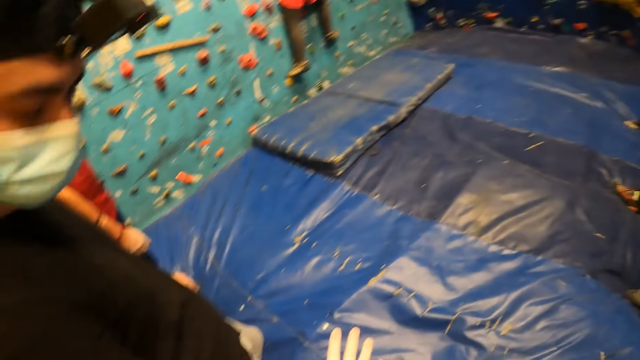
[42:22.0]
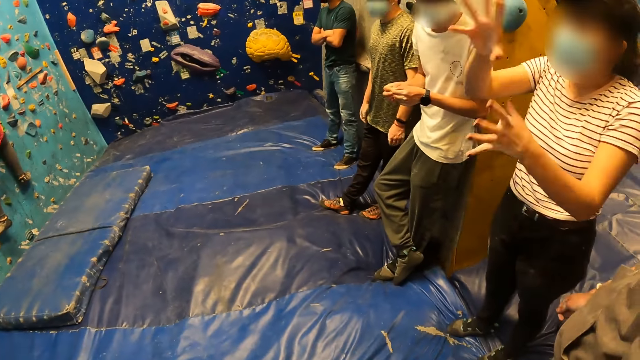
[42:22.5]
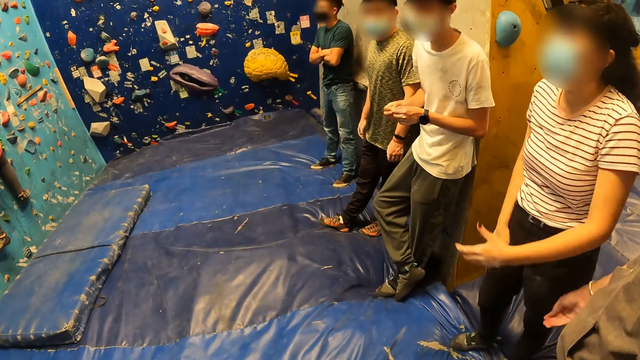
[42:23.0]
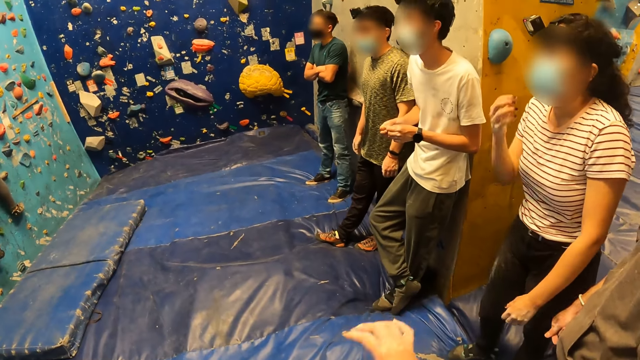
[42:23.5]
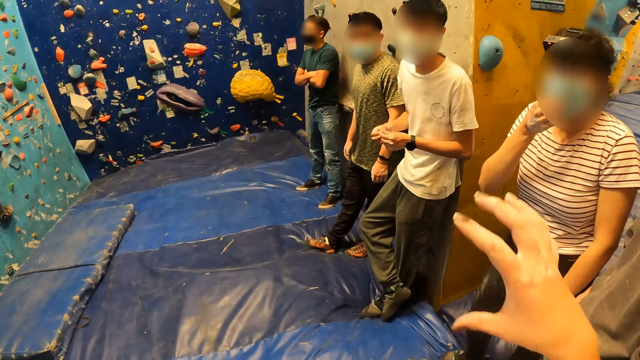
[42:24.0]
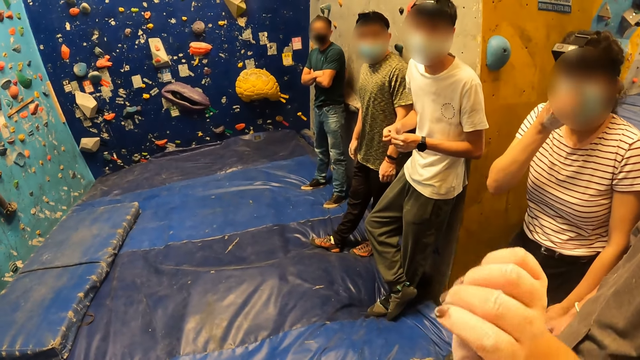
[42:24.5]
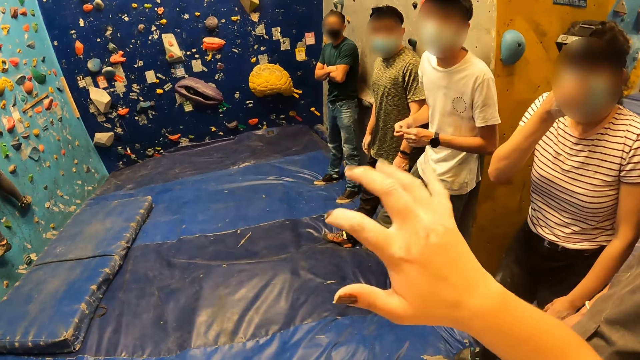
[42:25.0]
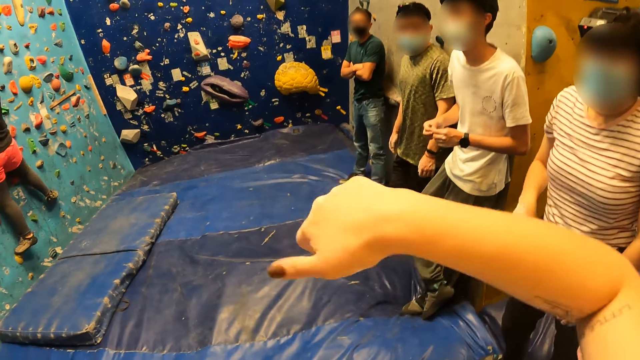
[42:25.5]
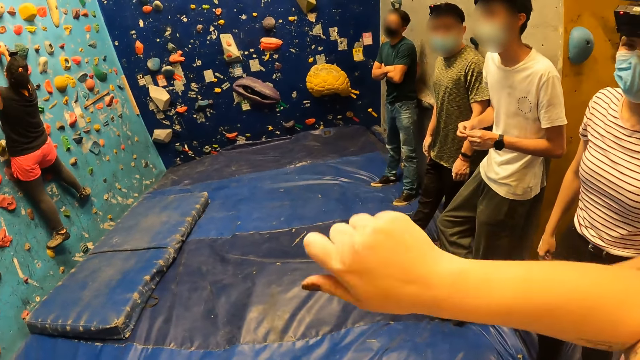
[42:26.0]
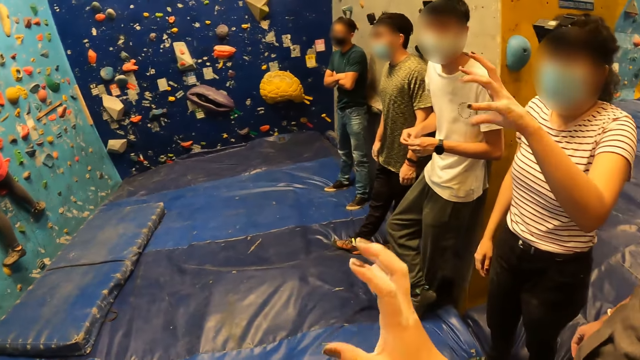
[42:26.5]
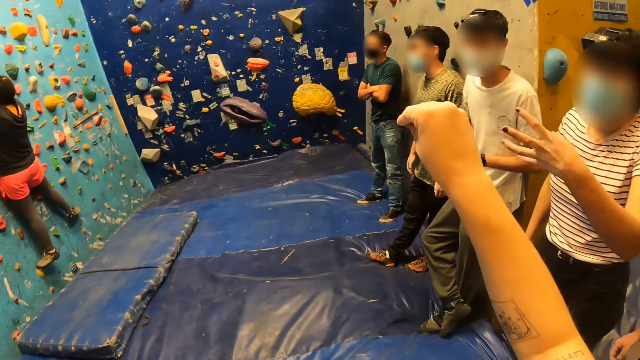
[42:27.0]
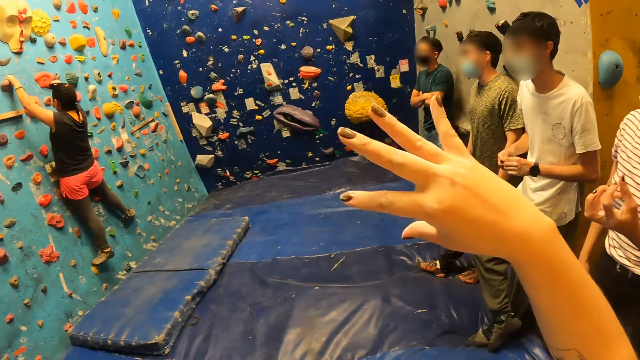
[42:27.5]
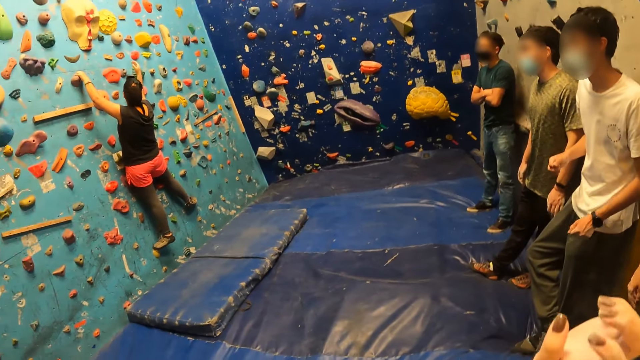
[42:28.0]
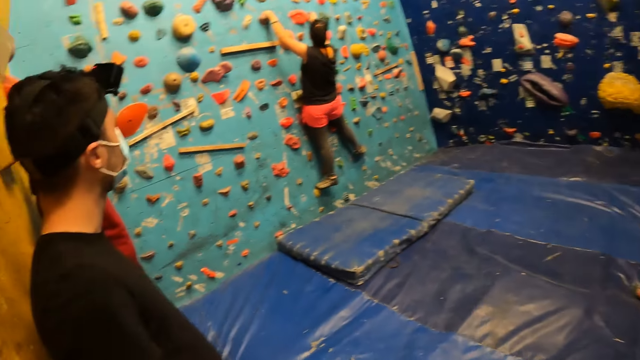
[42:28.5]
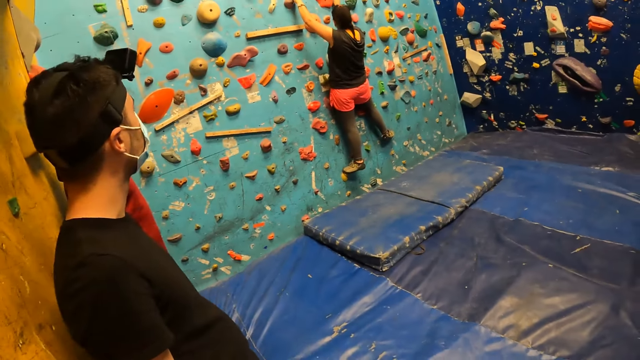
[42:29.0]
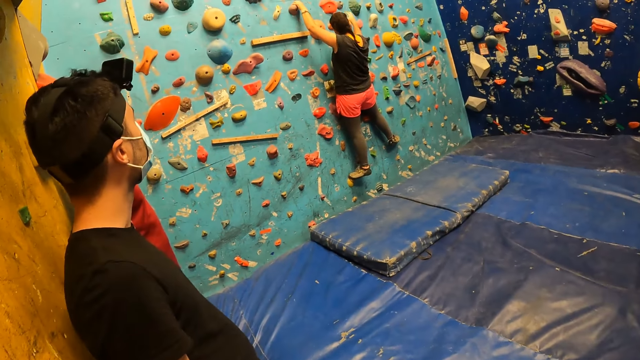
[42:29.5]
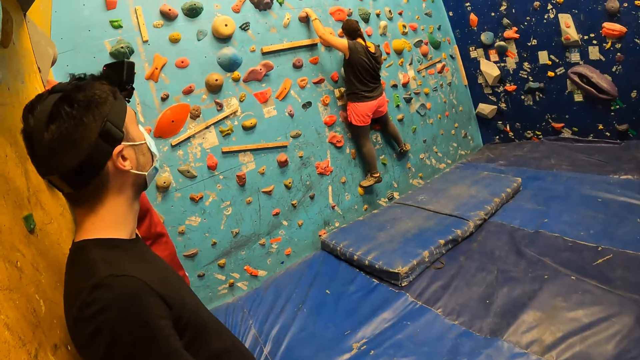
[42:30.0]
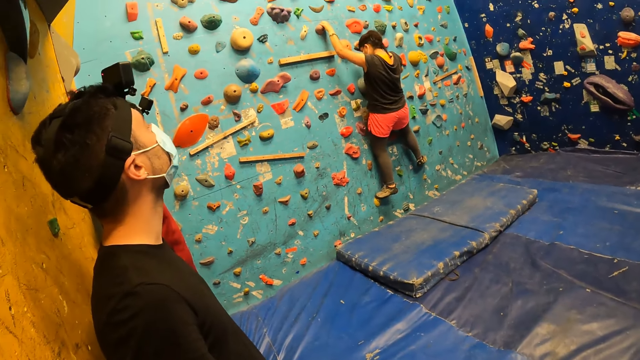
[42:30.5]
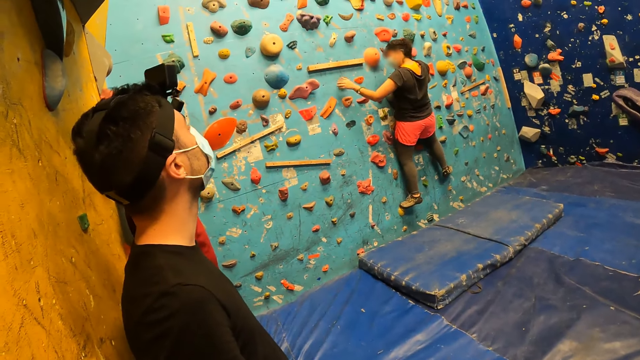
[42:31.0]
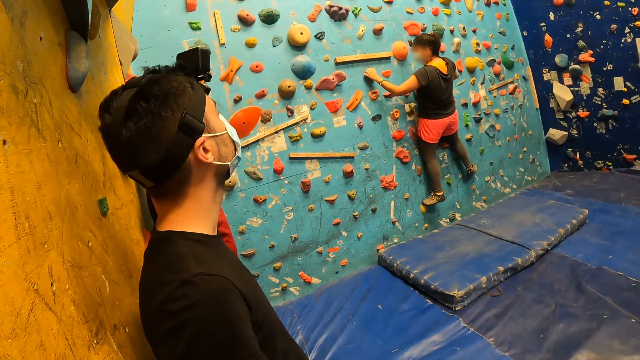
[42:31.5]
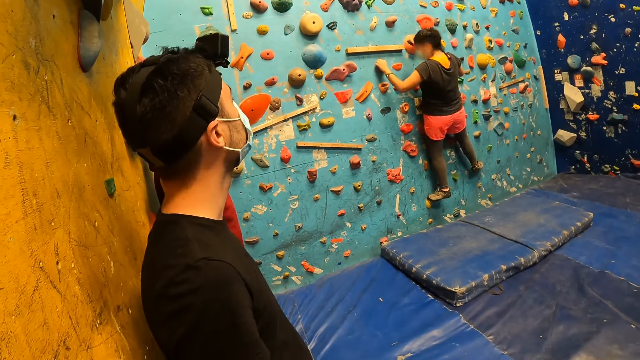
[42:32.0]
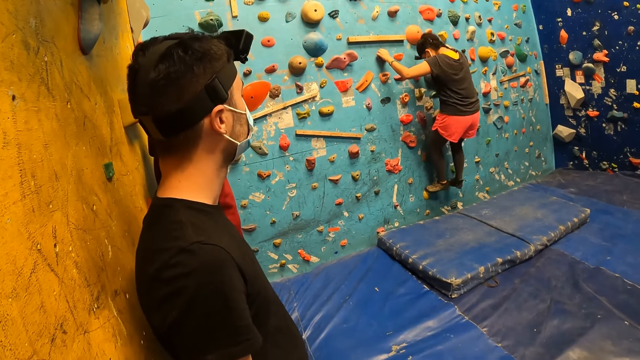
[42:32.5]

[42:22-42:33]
The camera wearer looks around the room. A person moves her hands. The camera wearer moves his hands. He interacts with a woman at the gym. The person moves her hands. The camera wearer looks around the room. He stares at another person. The other person climbs the climbing wall.

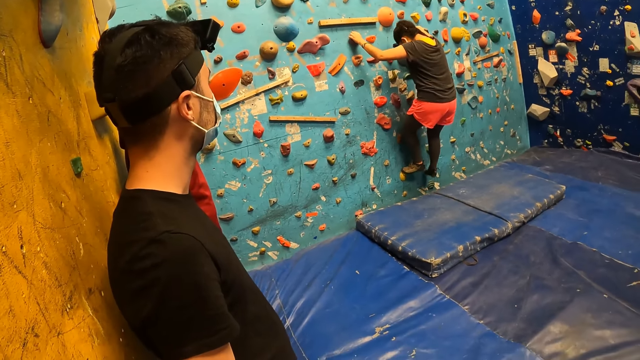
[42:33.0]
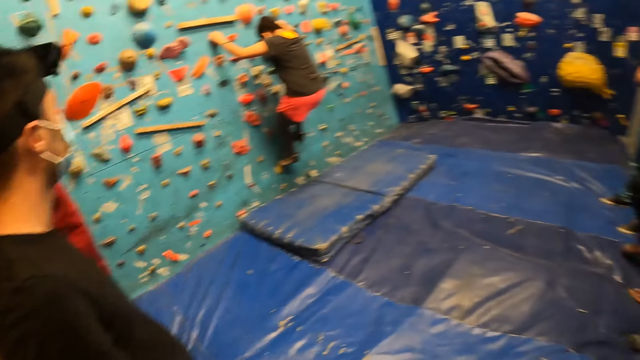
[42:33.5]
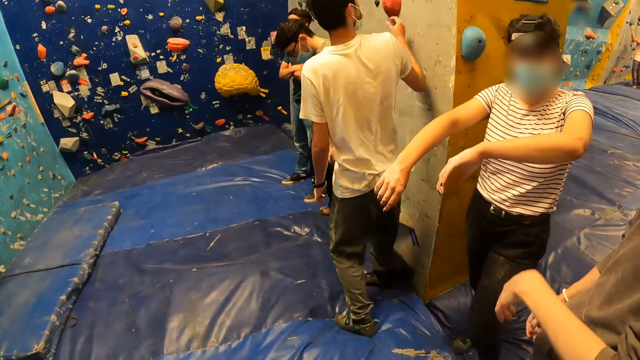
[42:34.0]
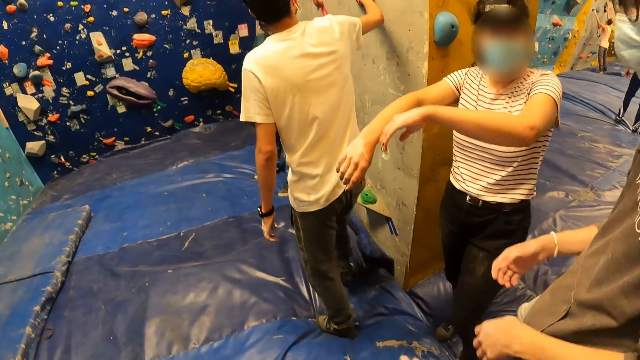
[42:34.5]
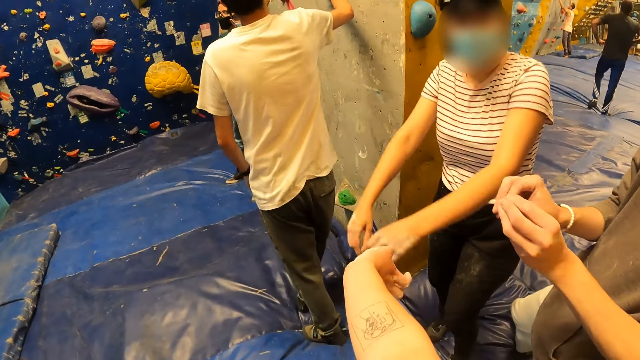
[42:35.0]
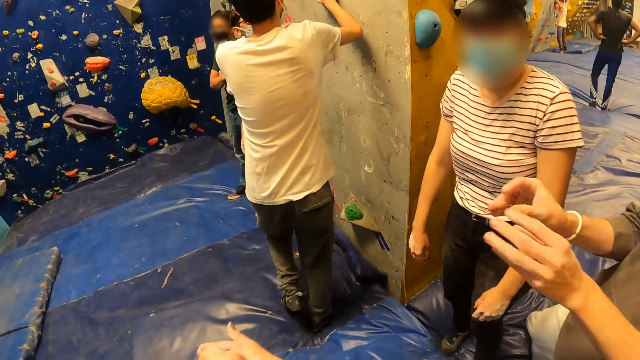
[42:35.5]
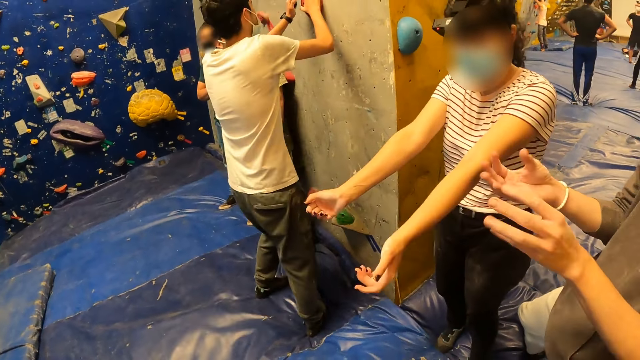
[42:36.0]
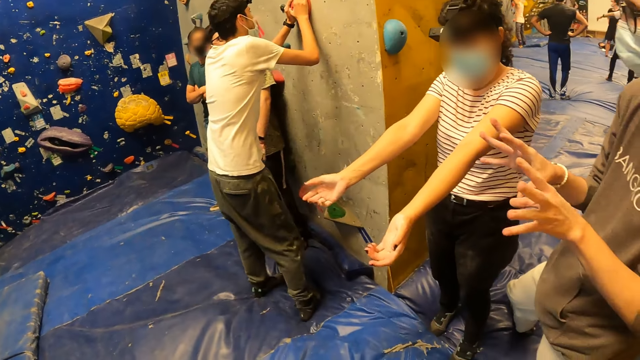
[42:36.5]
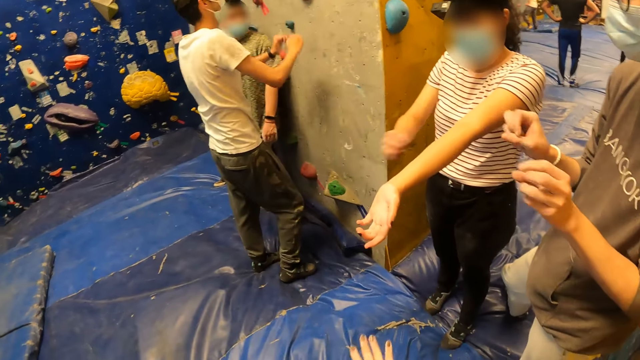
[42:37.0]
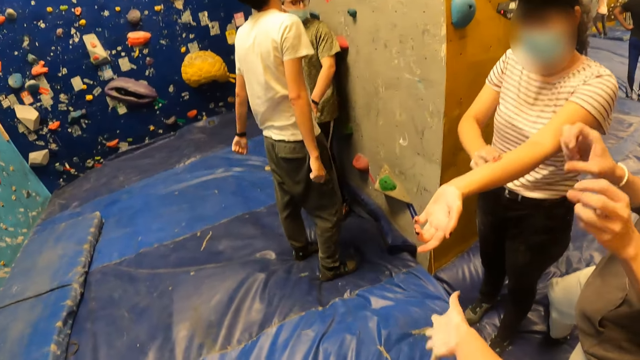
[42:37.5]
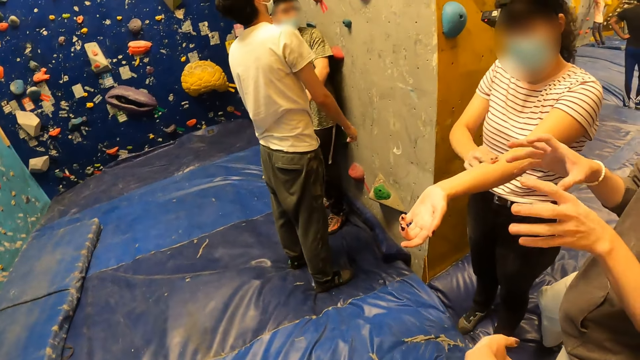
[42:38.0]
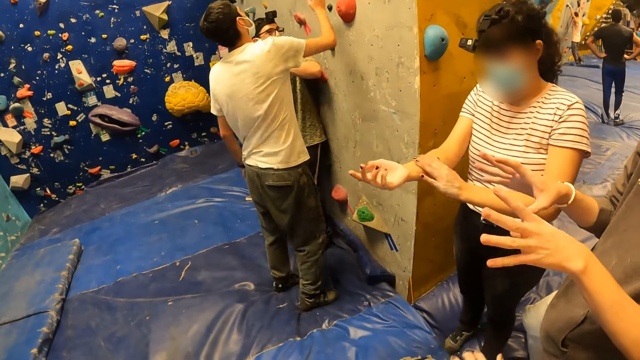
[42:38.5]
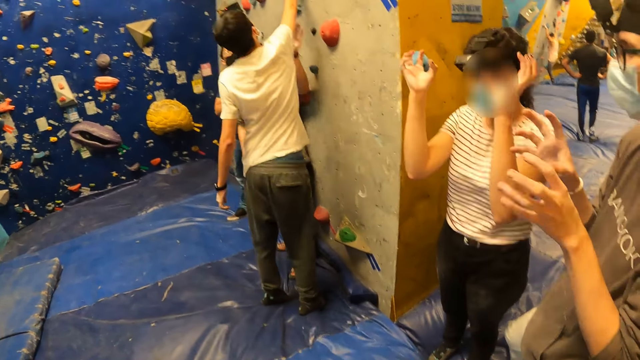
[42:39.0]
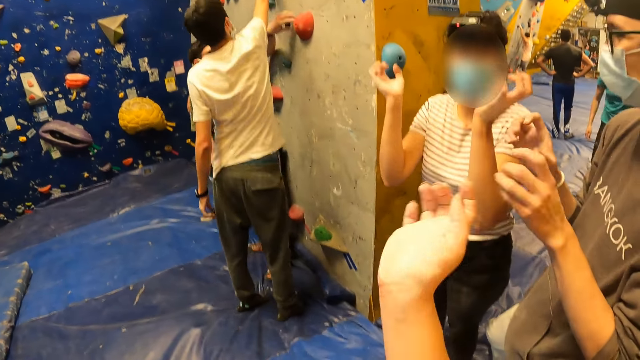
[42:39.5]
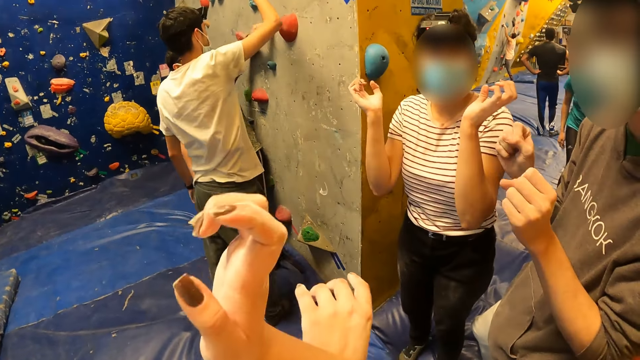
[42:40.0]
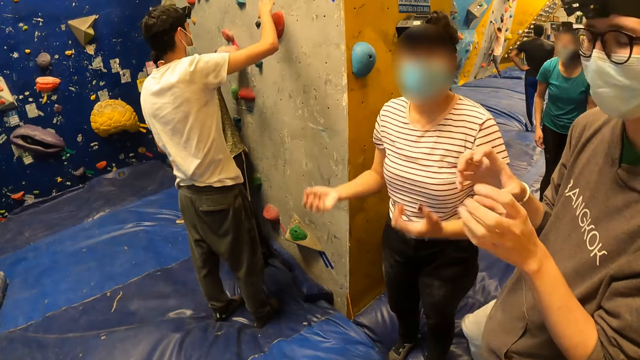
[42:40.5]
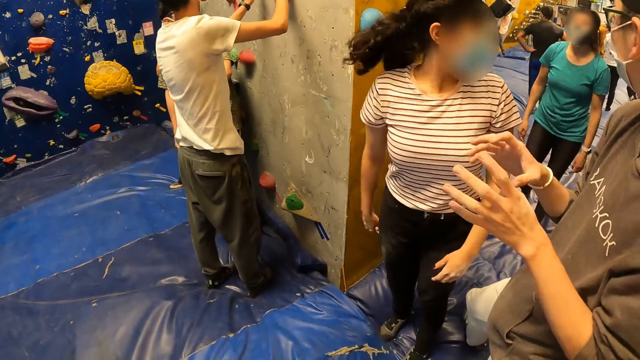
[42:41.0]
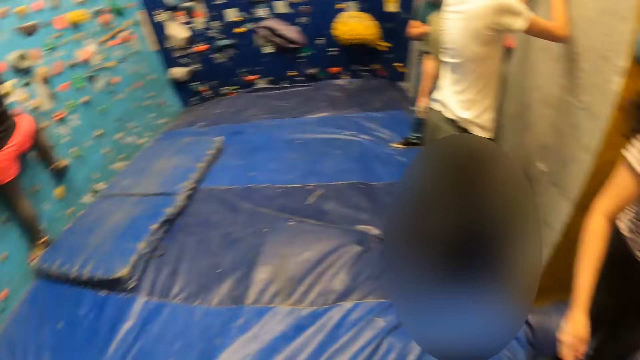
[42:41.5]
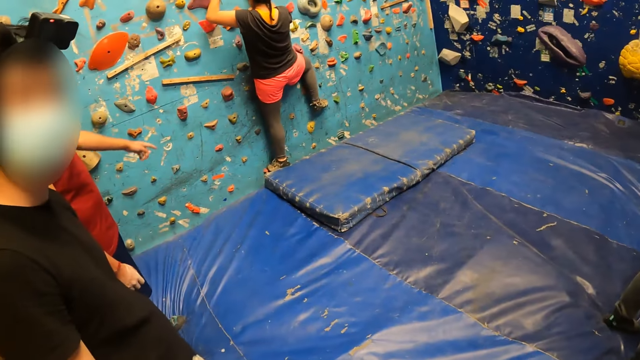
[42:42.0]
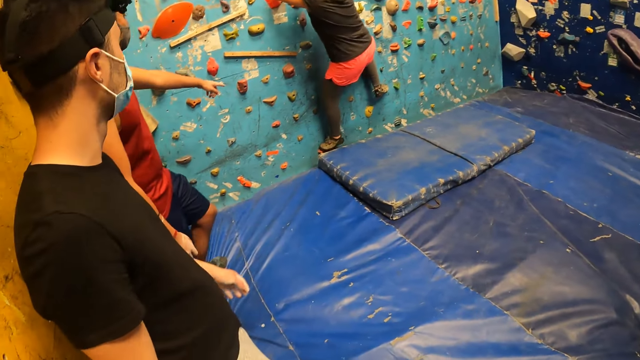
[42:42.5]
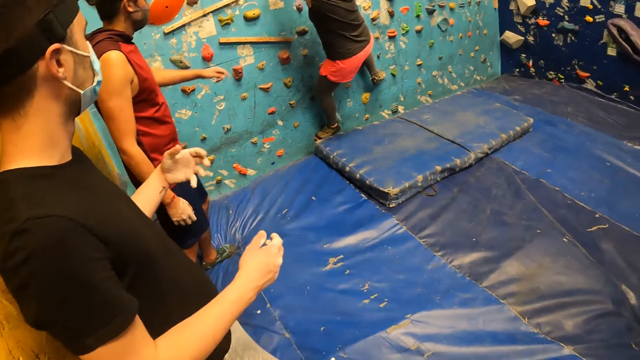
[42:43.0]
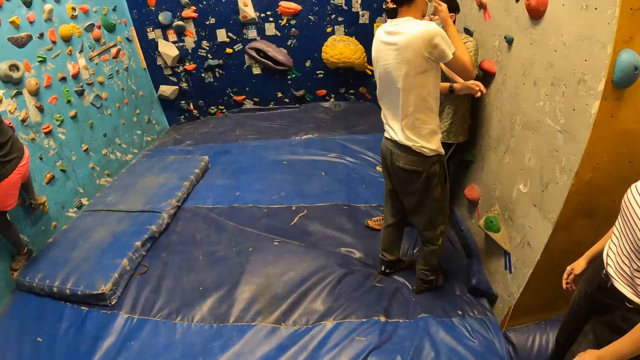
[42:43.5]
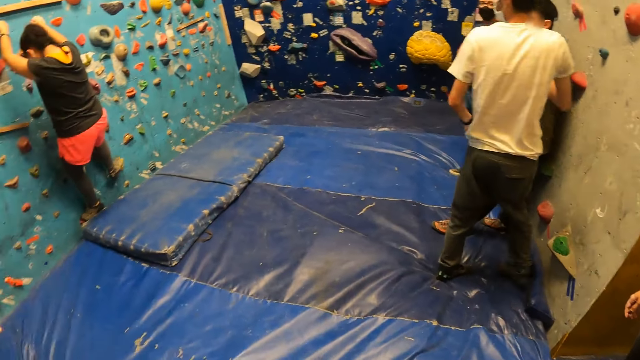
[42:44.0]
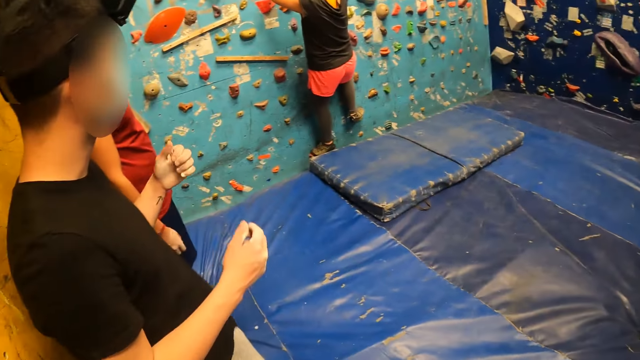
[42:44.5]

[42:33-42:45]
The camera wearer looks around the room. A woman climbs the bouldering wall at the gym. A person moves her hands. The camera wearer interacts with another woman at the gym. A man places his right hand on the bouldering wall. The camera wearer interacts with another man at the gym. Another person moves his hands. The first man places his left hand on the bouldering wall. The first person moves her hands. The camera wearer raises his hand. A third person holds the climbing wall. The camera wearer looks around the room. Another person moves his hand. Another man interacts with the first woman at the gym. The camera wearer looks around the room.
